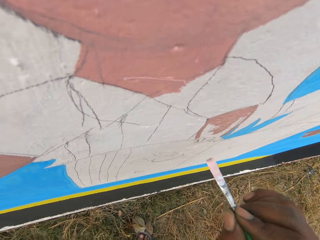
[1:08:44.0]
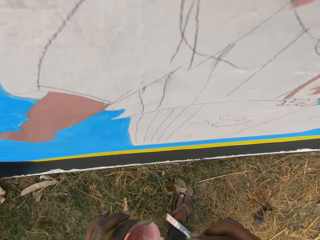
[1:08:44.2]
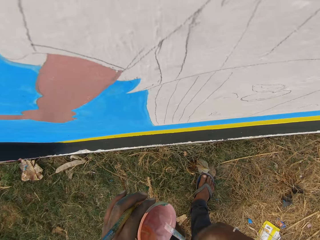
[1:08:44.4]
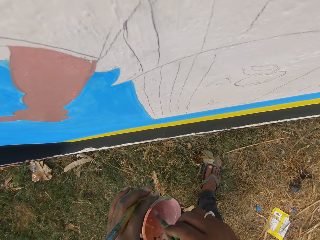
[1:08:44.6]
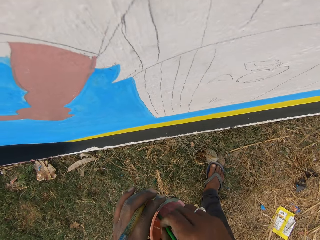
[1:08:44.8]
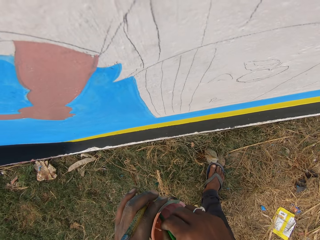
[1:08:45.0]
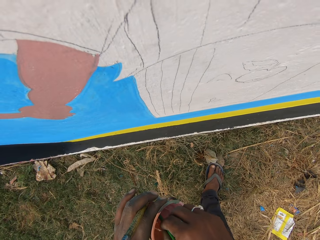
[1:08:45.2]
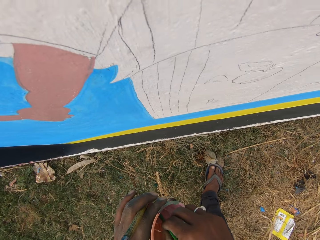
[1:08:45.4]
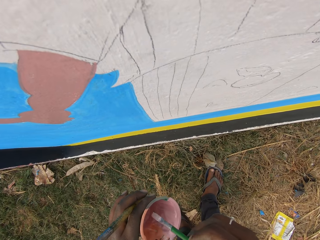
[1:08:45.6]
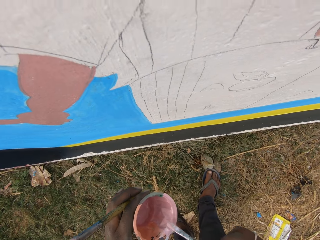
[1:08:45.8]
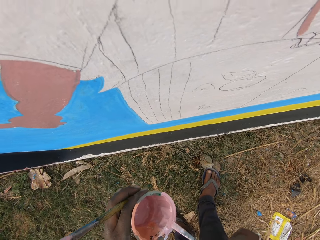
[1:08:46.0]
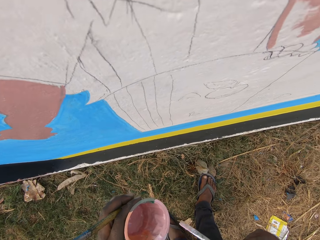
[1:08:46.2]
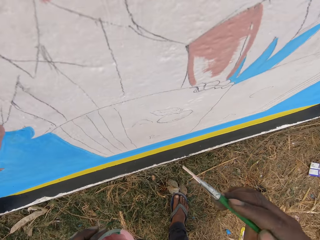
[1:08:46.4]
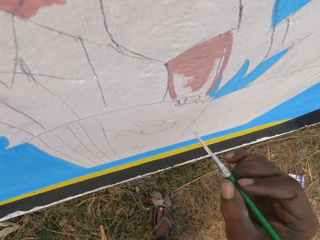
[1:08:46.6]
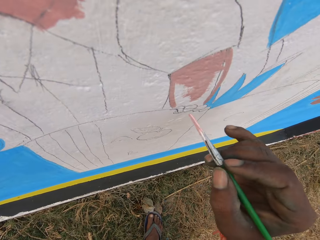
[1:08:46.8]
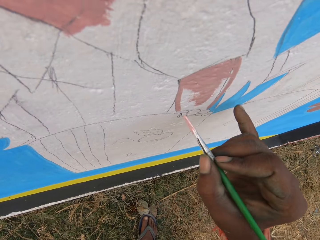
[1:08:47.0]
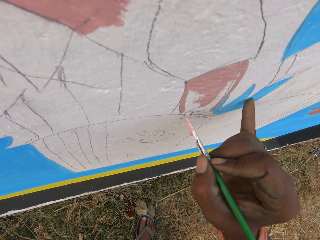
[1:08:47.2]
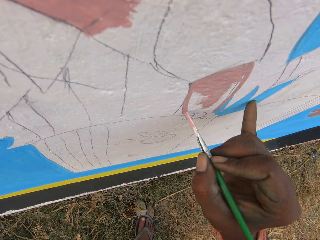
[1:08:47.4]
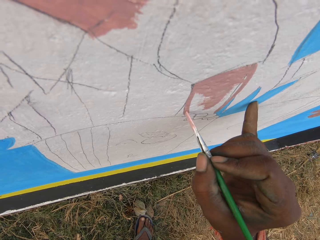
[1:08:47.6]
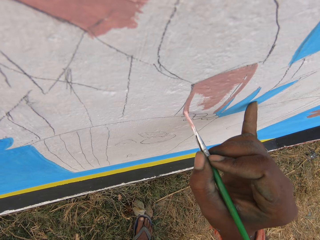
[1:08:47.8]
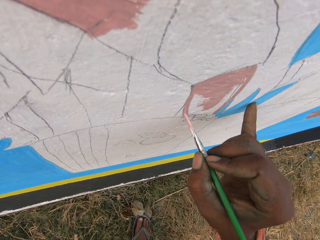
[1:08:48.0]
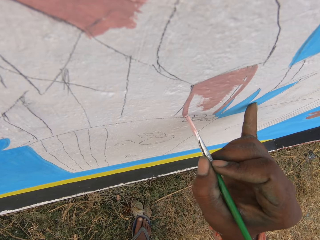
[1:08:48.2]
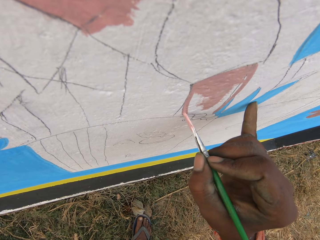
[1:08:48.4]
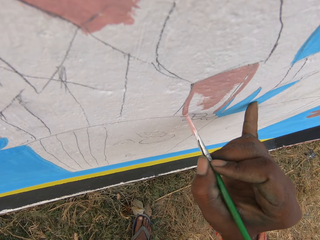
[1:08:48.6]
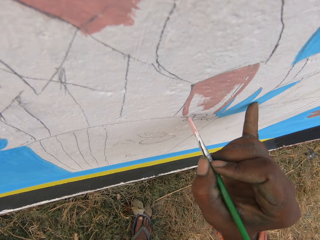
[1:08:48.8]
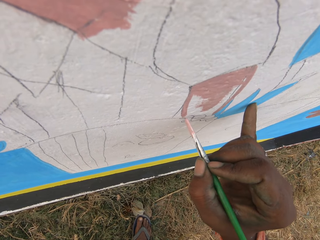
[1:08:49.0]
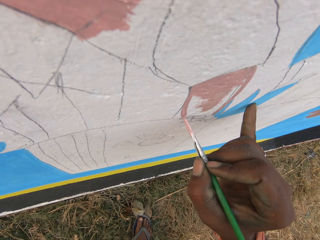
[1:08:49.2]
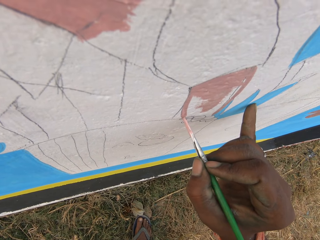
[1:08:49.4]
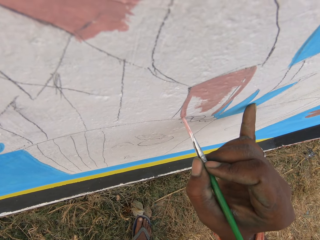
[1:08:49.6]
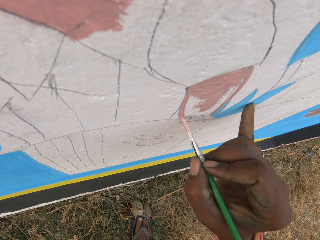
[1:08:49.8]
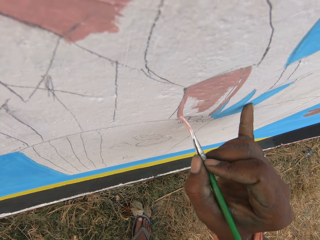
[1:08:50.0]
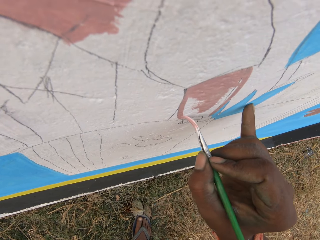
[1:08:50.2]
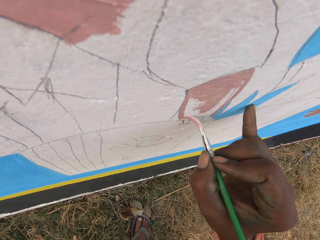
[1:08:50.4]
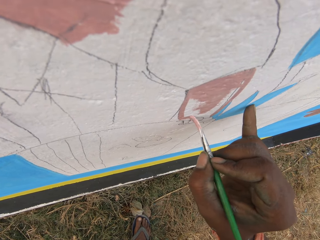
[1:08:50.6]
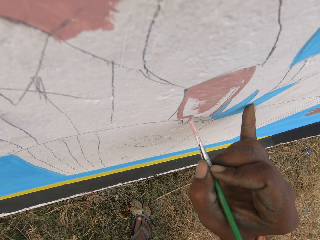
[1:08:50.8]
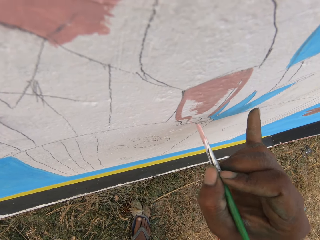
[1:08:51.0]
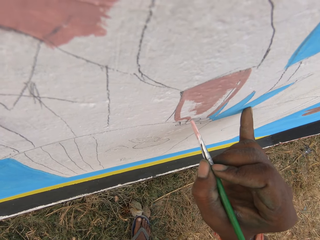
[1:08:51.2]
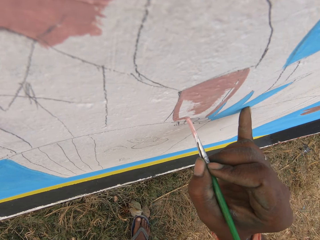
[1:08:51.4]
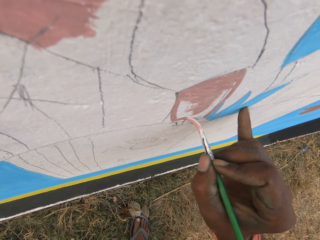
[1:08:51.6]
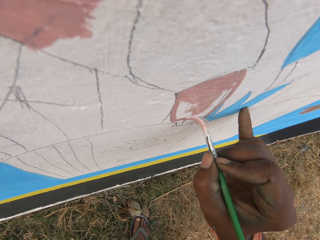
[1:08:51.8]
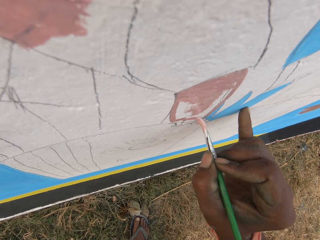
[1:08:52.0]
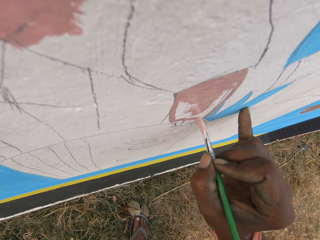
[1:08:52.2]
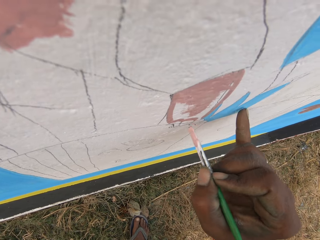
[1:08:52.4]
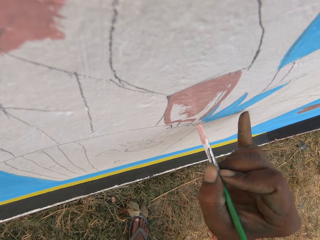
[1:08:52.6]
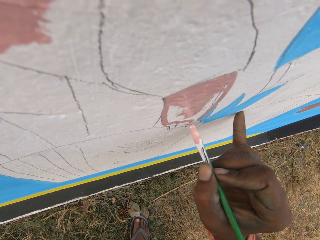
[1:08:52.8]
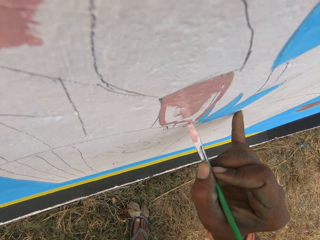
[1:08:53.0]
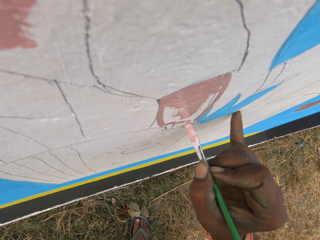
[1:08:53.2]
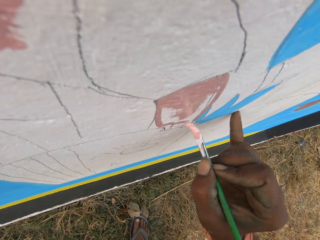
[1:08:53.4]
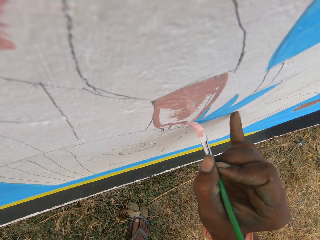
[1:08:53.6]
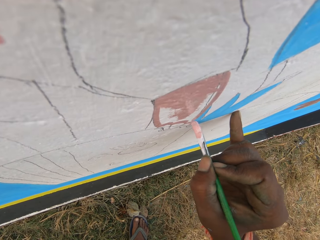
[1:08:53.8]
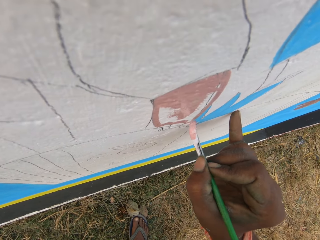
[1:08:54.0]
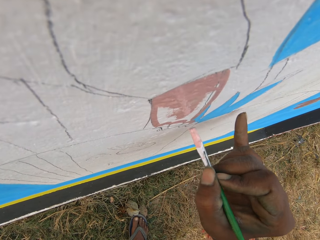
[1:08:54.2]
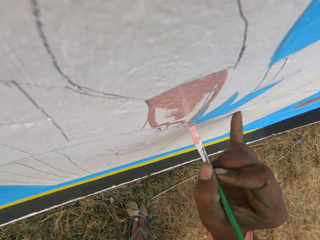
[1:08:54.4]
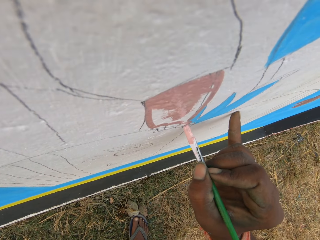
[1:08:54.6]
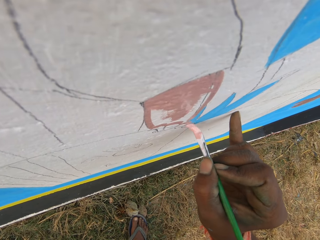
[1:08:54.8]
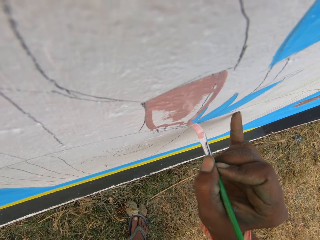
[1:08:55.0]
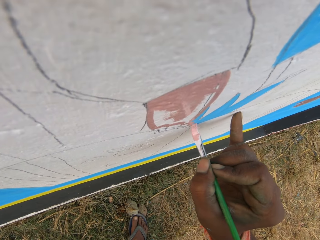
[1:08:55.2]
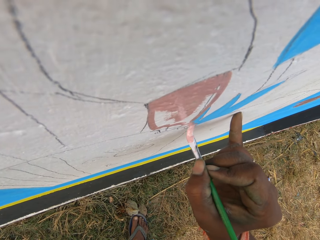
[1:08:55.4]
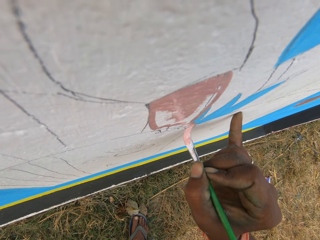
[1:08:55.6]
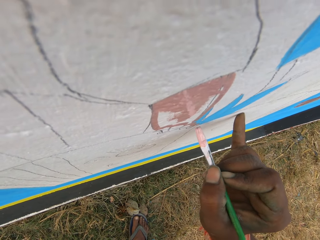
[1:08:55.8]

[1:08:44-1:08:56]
The camera wearer dips the second painting brush into the paint bowl in his left hand. He rubs the second painting brush on the edge of the paint bowl. He puts a finger of his right hand on the wall. He paints on the wall with the second painting brush in his right hand.

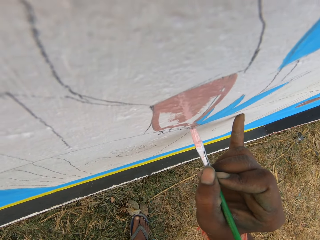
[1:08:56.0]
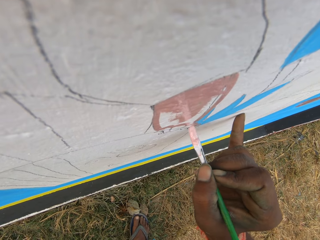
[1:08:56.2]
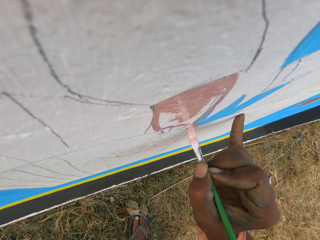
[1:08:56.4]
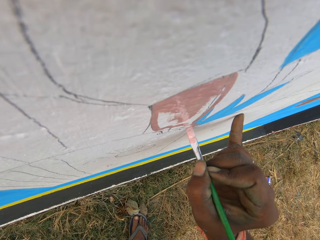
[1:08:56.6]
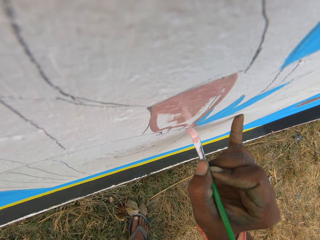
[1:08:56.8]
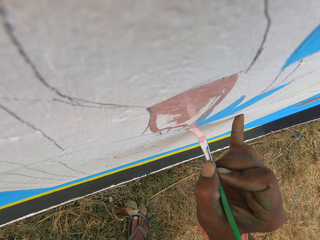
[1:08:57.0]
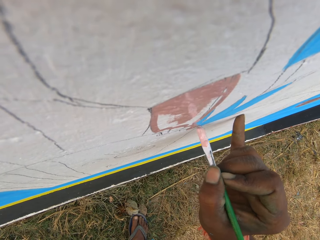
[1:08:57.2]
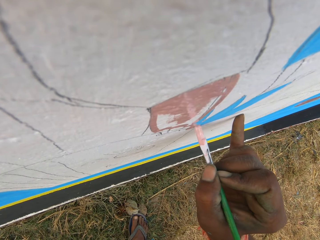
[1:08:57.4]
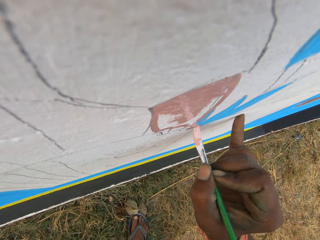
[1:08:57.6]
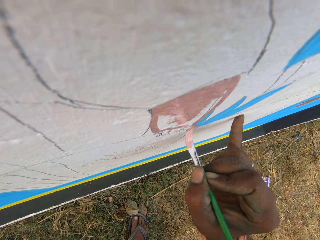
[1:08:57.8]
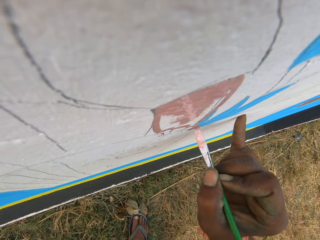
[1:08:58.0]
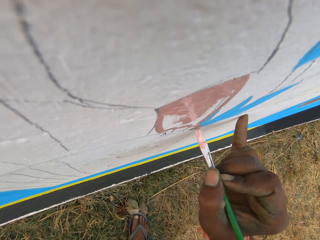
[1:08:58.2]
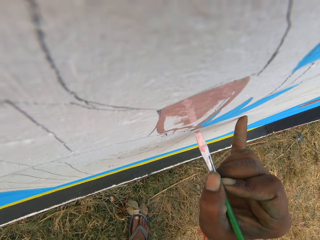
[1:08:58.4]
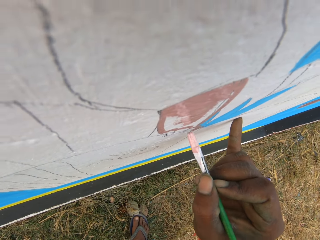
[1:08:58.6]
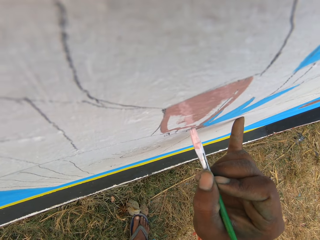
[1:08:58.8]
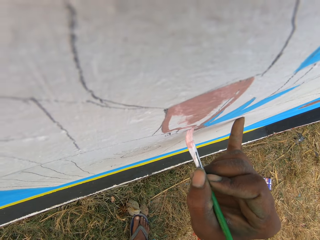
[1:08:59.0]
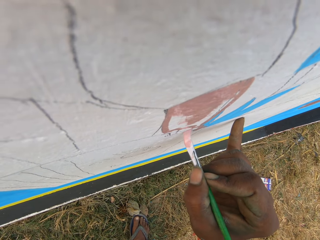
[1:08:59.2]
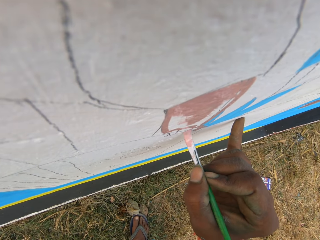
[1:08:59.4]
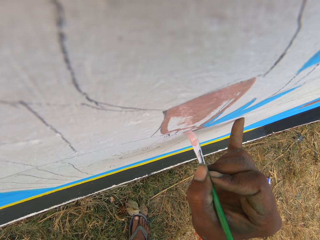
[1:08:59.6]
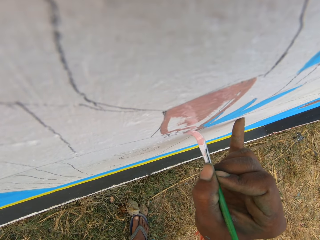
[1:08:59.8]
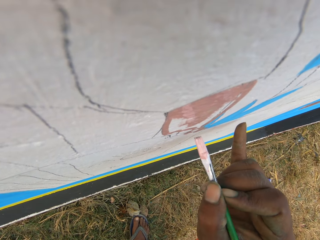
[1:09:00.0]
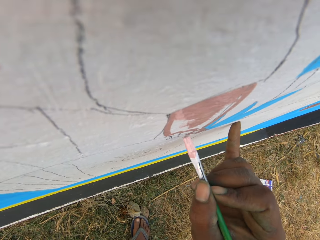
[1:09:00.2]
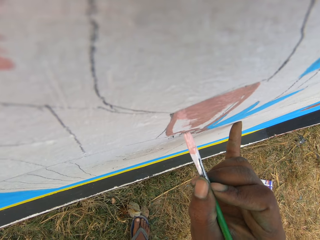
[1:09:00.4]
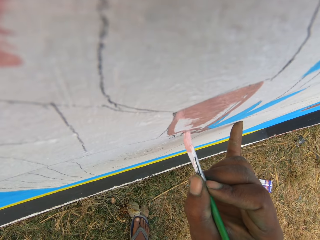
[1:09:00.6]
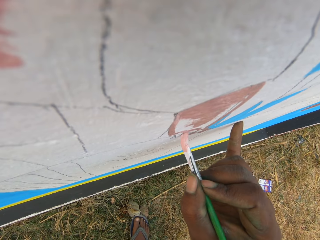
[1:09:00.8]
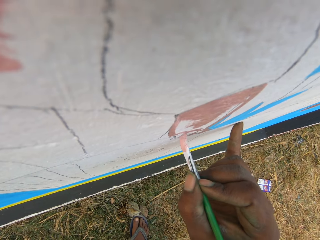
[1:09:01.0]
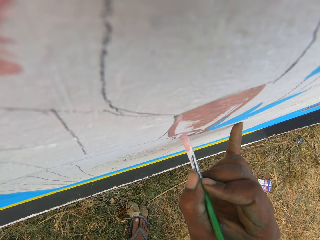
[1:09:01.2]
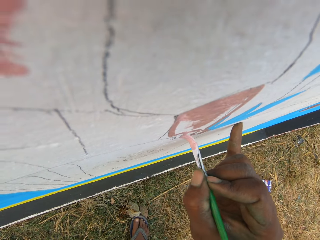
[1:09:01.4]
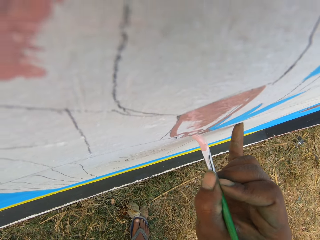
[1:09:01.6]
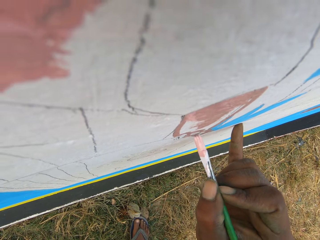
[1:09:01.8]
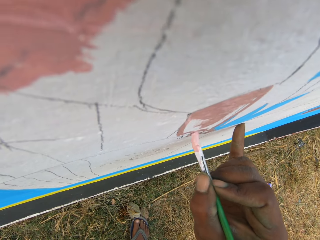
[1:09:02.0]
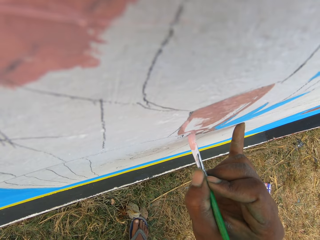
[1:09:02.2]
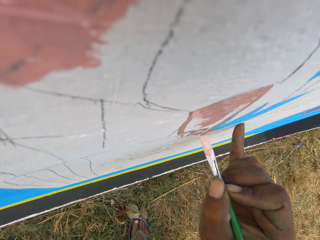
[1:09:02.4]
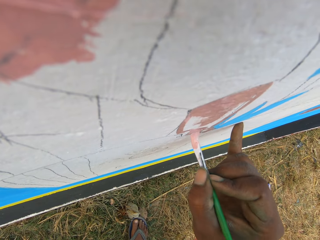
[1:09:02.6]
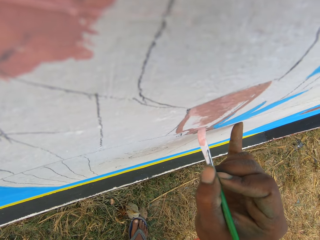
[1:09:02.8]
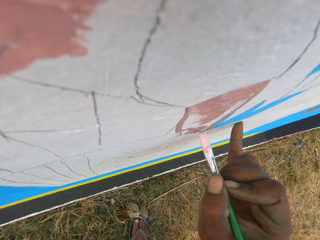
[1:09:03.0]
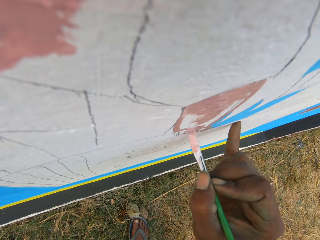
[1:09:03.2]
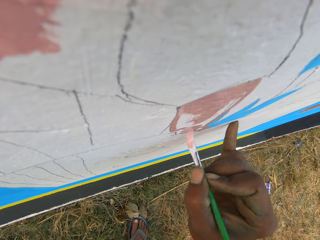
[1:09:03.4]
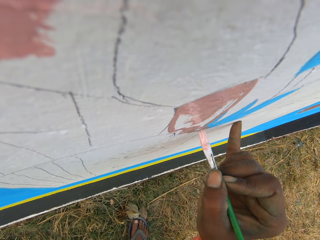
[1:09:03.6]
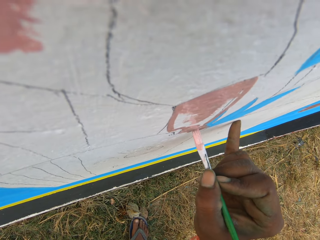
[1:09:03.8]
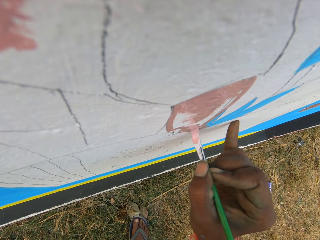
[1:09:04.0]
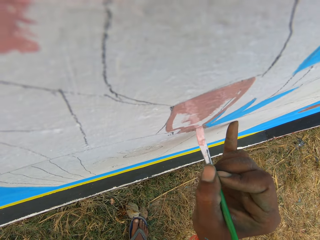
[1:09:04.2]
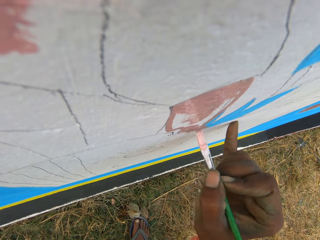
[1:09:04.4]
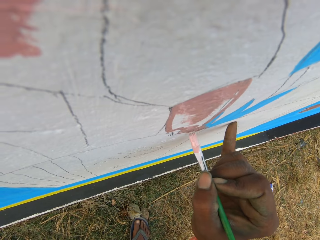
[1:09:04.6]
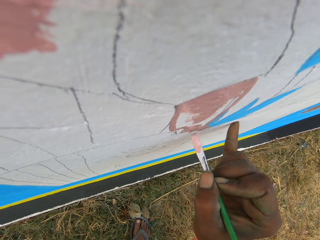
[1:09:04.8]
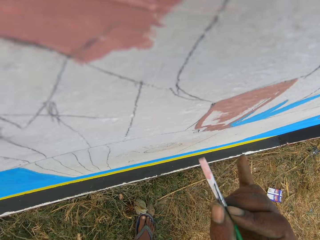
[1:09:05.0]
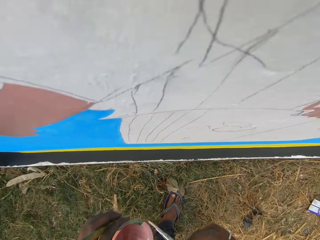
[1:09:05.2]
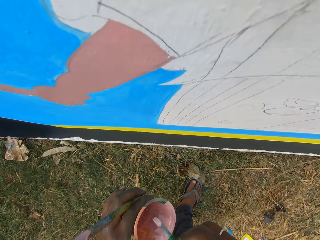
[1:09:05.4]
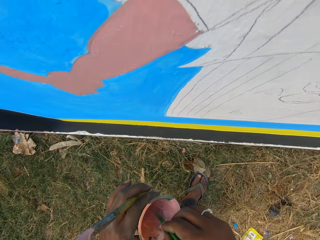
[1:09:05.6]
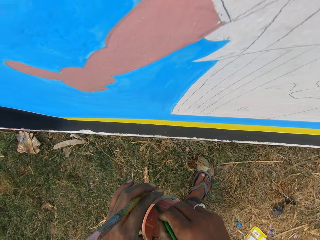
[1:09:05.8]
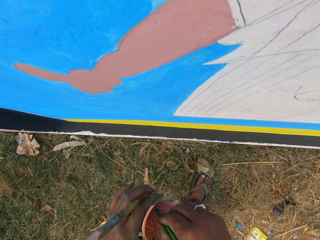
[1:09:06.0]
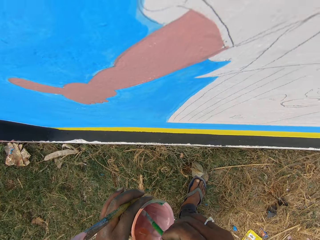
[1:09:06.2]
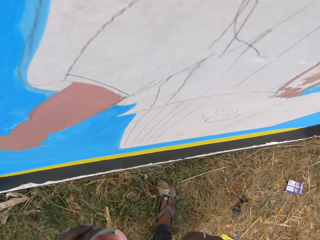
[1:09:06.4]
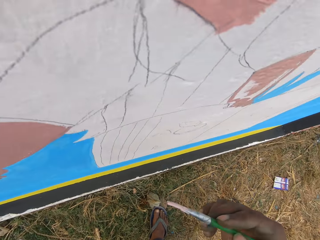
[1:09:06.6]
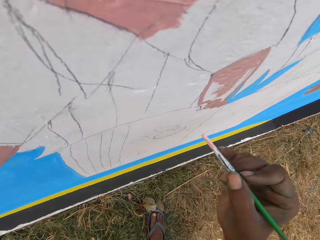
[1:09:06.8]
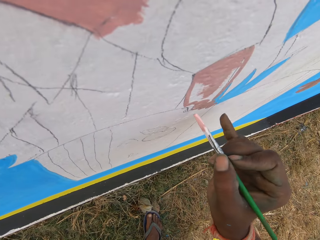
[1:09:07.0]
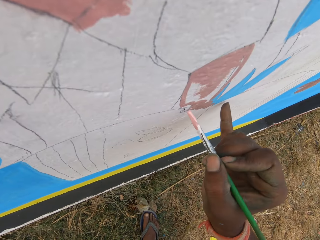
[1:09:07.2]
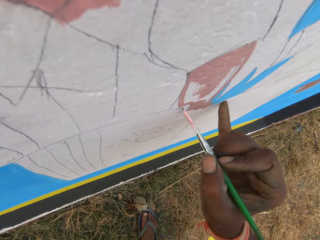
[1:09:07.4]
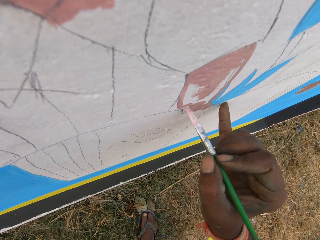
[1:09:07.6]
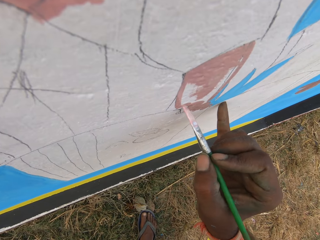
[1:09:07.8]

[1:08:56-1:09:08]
The camera wearer dips the second painting brush into the paint bowl in his left hand. He puts a finger of his right hand on the wall.
